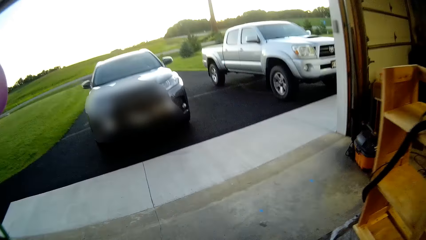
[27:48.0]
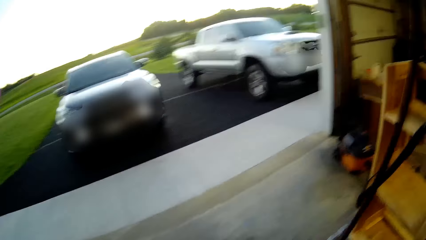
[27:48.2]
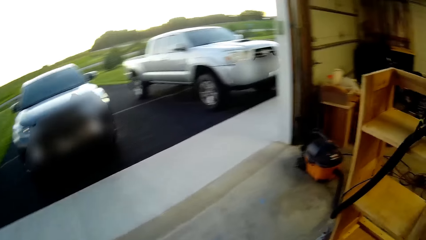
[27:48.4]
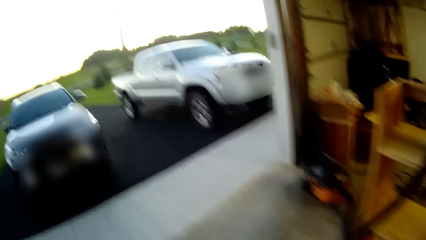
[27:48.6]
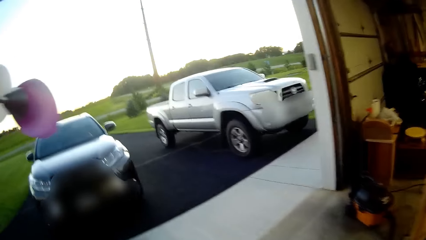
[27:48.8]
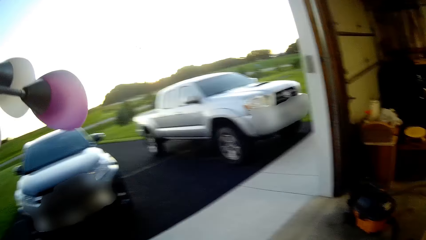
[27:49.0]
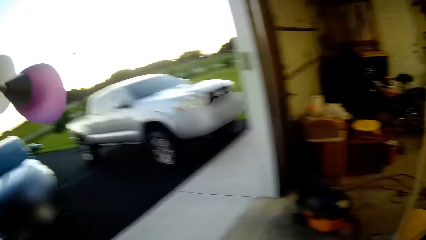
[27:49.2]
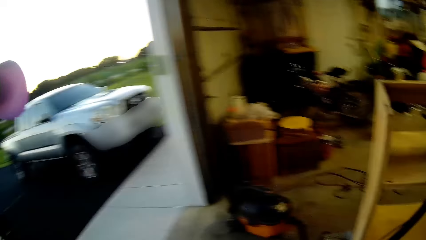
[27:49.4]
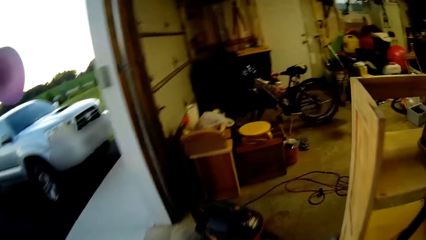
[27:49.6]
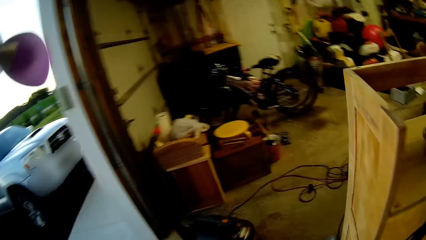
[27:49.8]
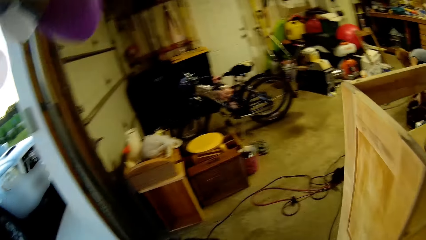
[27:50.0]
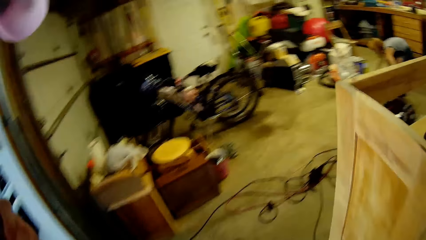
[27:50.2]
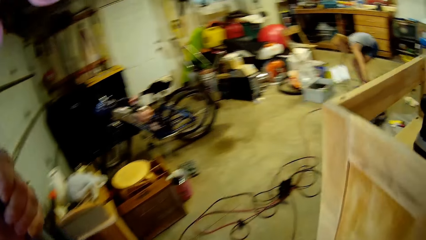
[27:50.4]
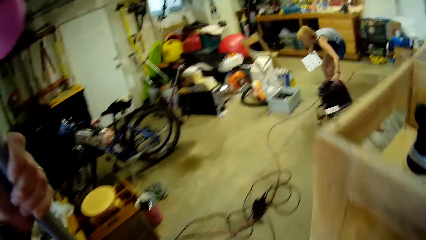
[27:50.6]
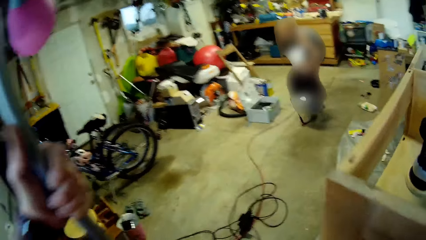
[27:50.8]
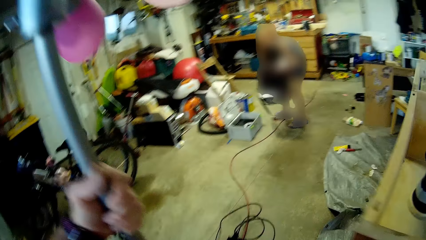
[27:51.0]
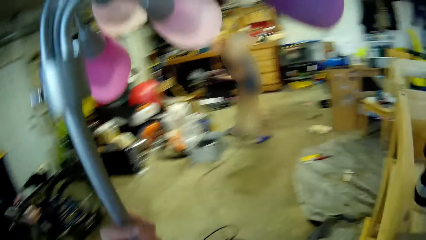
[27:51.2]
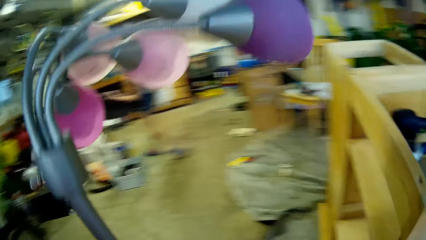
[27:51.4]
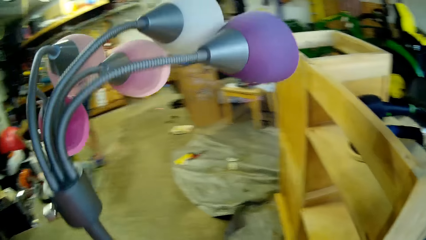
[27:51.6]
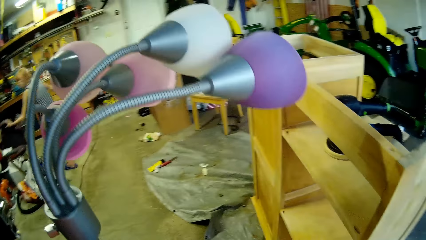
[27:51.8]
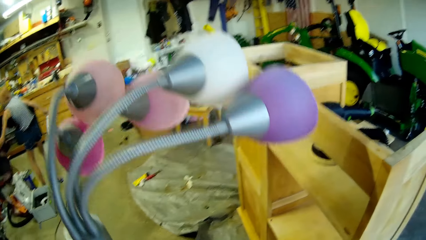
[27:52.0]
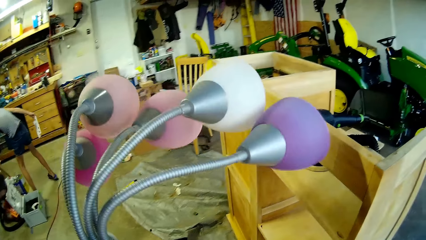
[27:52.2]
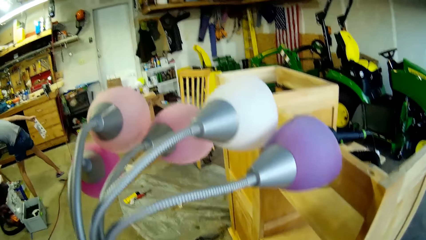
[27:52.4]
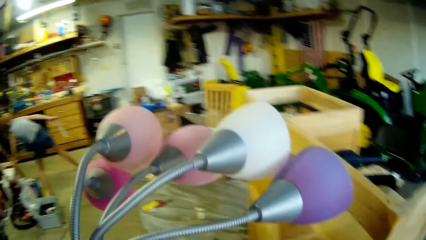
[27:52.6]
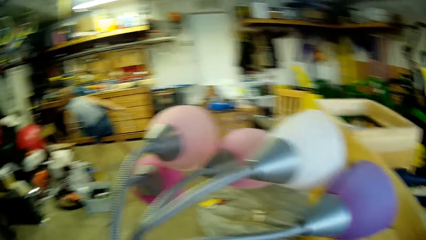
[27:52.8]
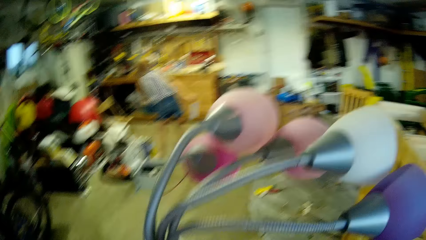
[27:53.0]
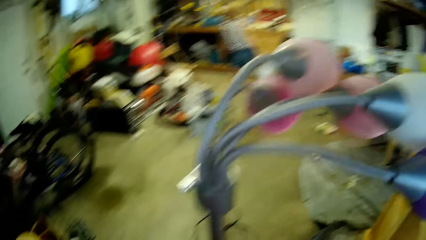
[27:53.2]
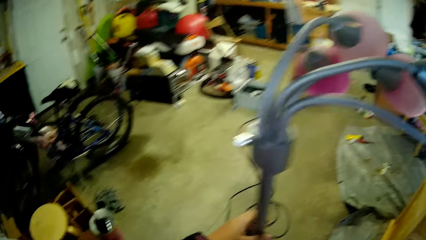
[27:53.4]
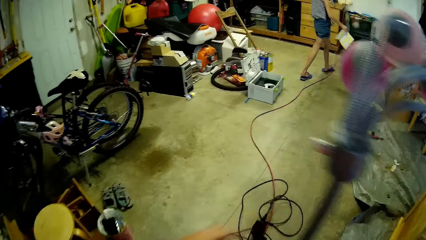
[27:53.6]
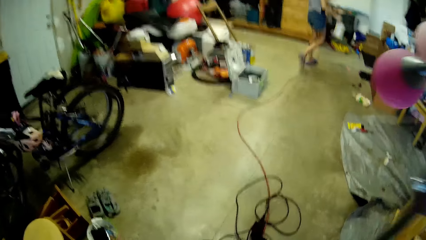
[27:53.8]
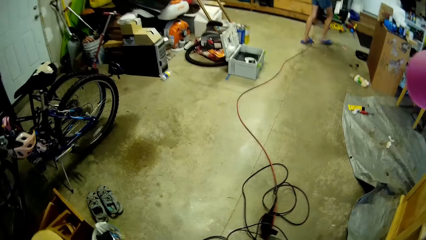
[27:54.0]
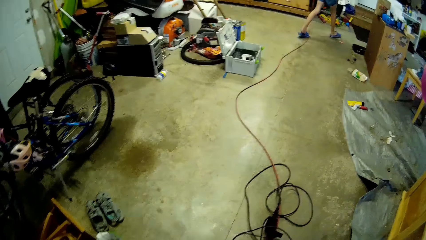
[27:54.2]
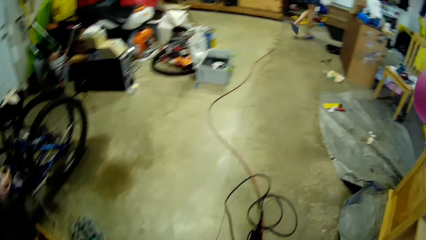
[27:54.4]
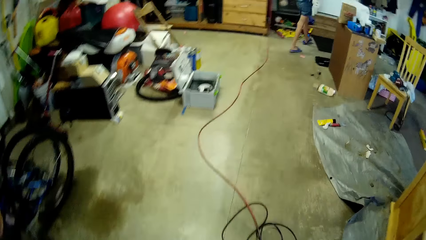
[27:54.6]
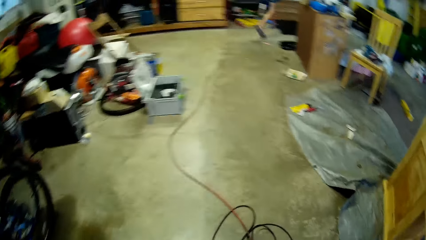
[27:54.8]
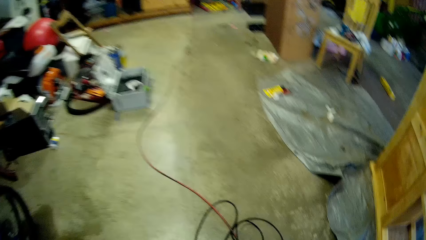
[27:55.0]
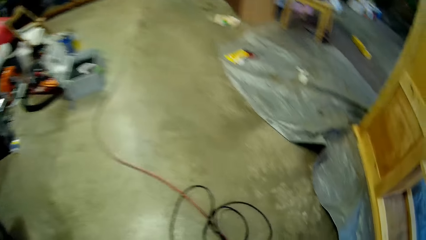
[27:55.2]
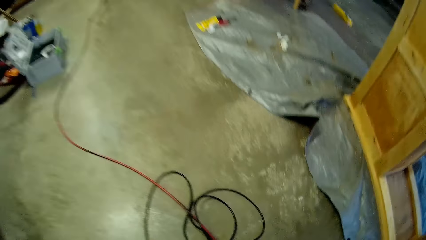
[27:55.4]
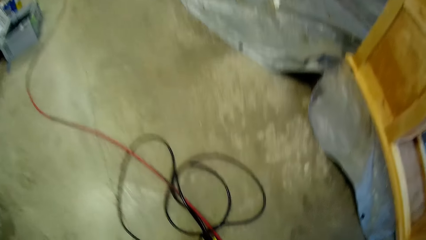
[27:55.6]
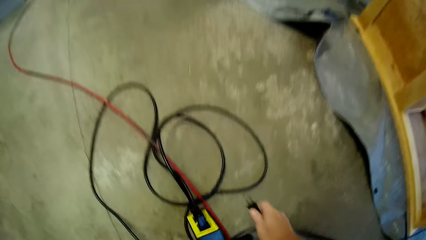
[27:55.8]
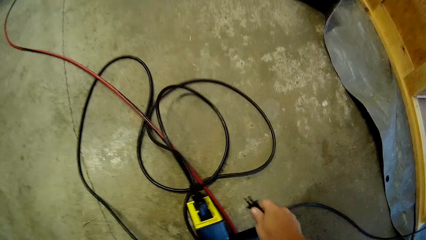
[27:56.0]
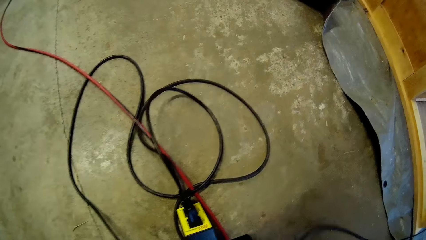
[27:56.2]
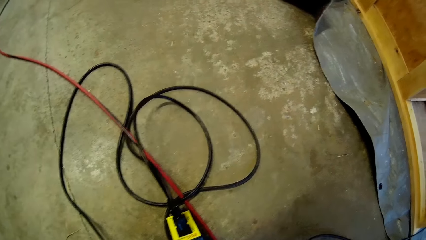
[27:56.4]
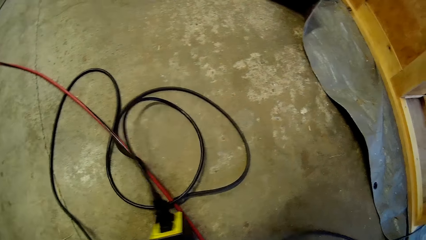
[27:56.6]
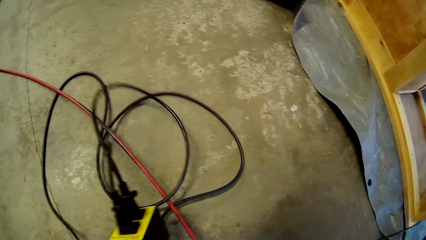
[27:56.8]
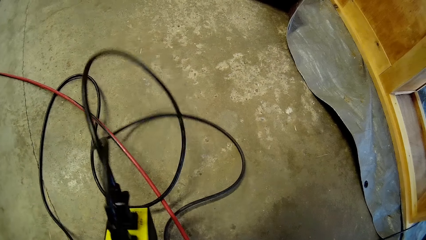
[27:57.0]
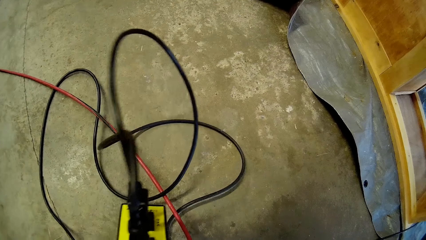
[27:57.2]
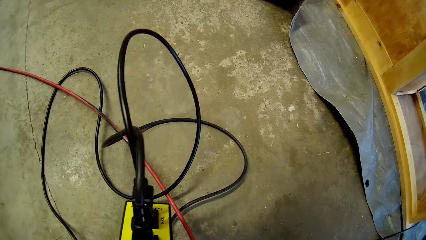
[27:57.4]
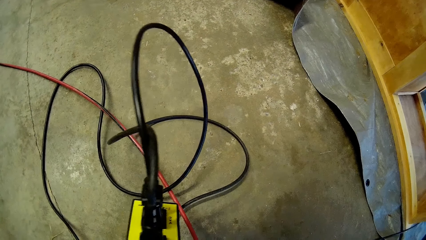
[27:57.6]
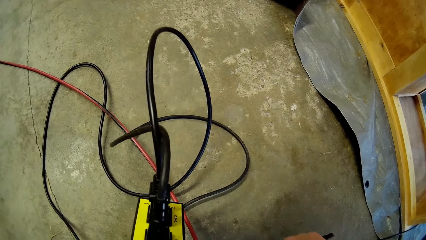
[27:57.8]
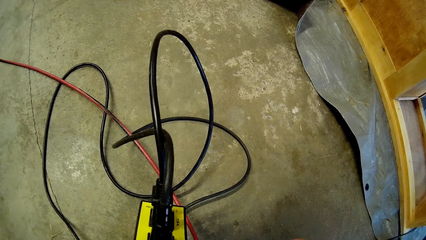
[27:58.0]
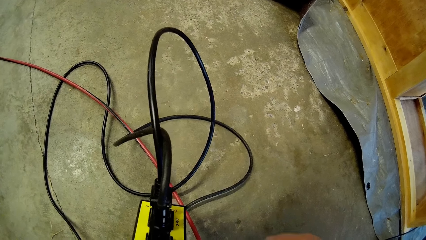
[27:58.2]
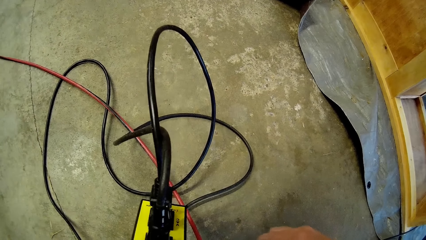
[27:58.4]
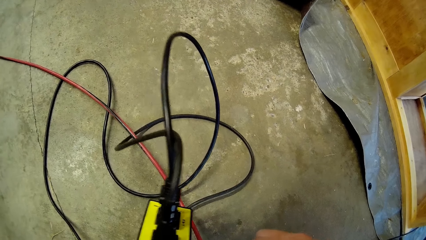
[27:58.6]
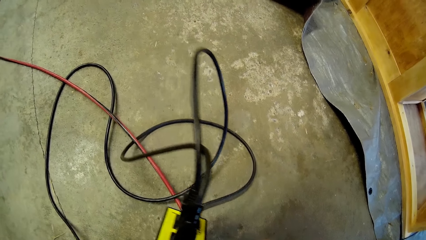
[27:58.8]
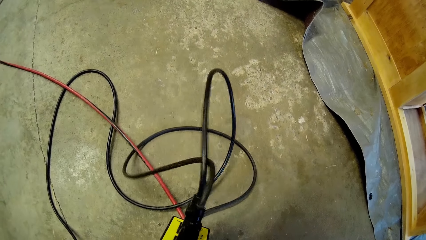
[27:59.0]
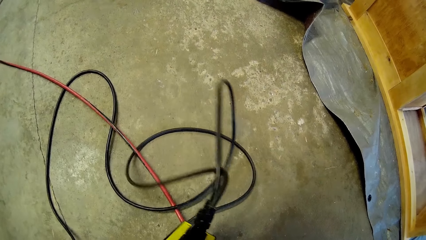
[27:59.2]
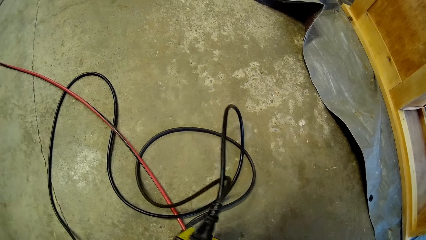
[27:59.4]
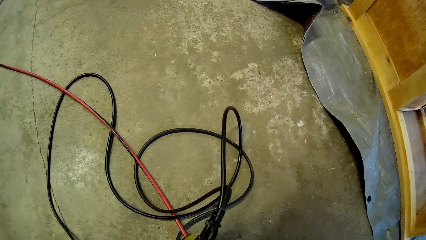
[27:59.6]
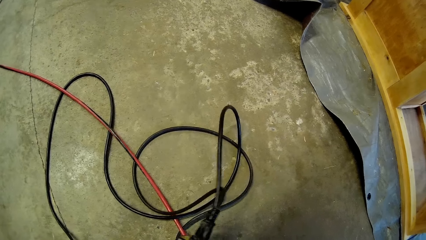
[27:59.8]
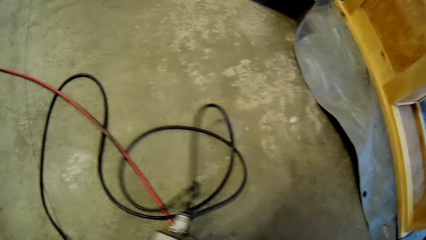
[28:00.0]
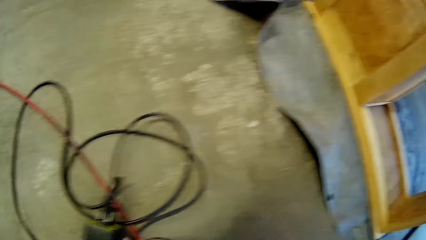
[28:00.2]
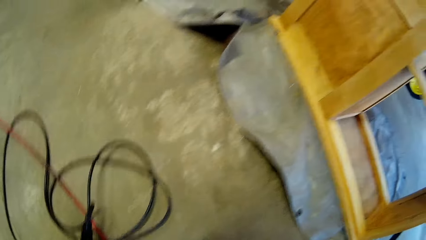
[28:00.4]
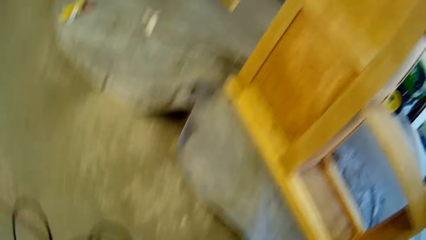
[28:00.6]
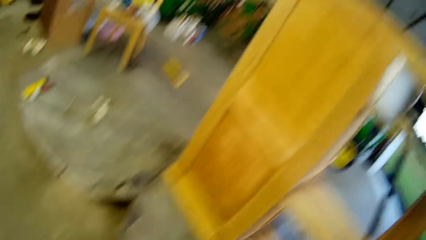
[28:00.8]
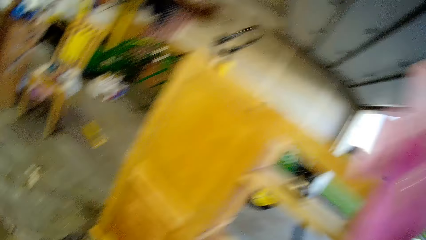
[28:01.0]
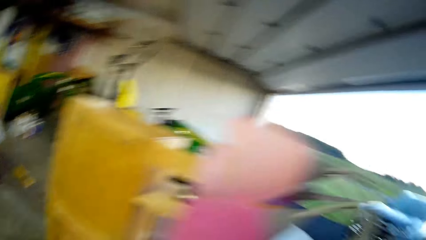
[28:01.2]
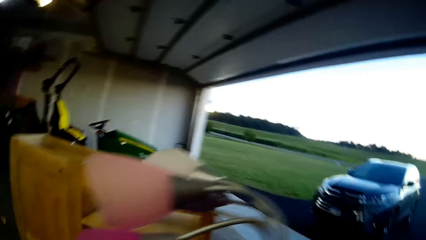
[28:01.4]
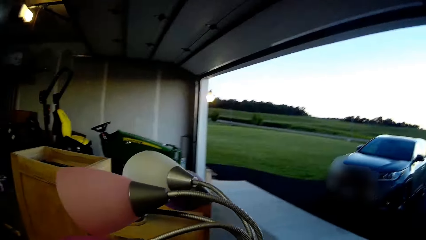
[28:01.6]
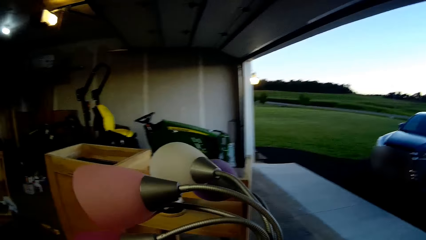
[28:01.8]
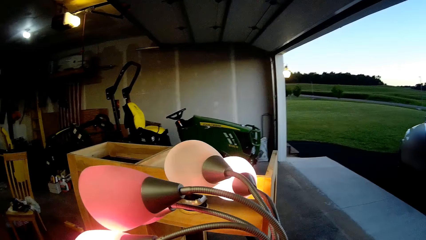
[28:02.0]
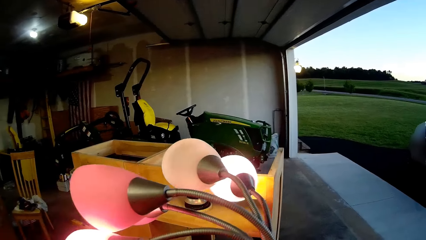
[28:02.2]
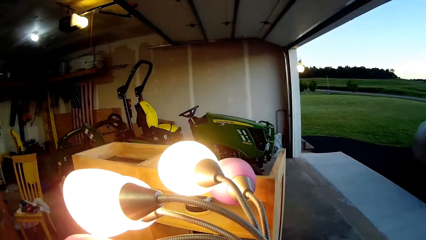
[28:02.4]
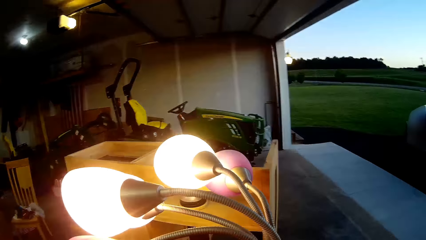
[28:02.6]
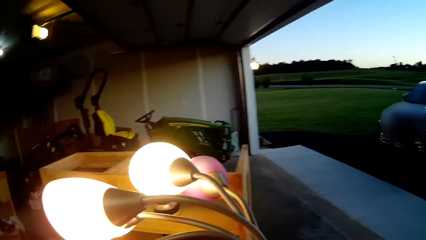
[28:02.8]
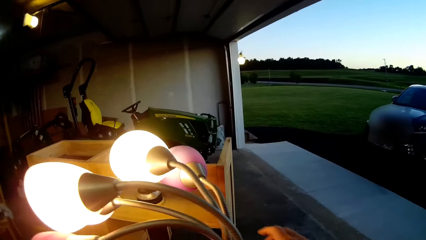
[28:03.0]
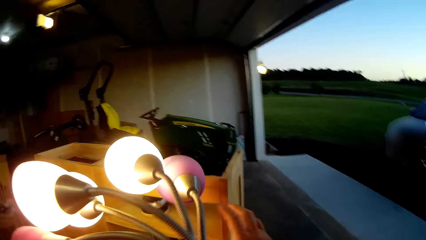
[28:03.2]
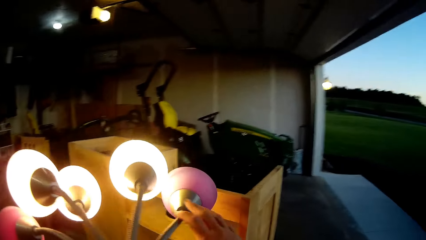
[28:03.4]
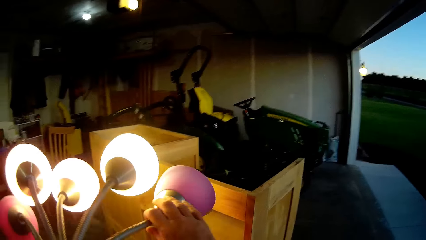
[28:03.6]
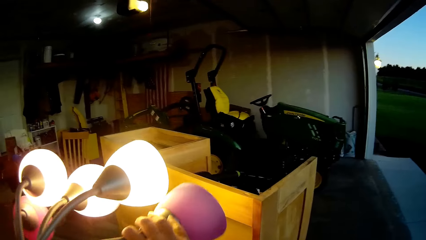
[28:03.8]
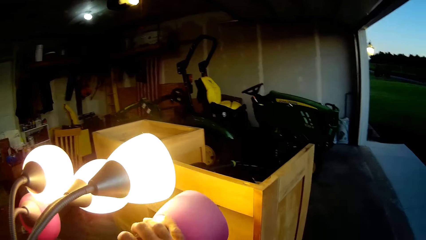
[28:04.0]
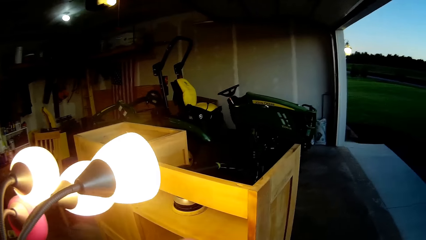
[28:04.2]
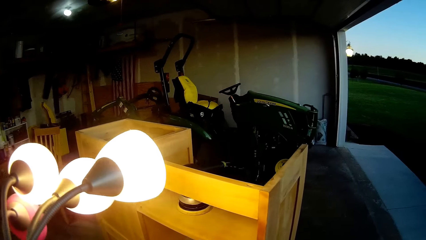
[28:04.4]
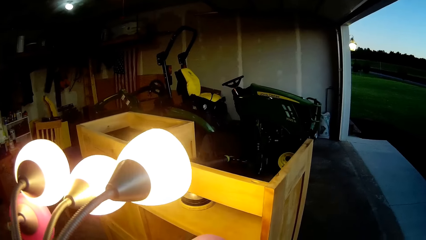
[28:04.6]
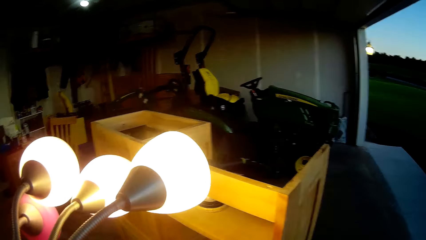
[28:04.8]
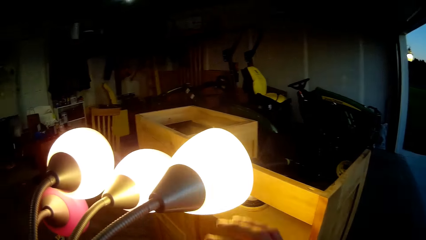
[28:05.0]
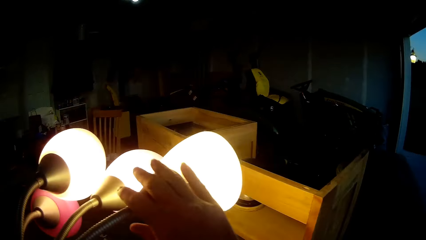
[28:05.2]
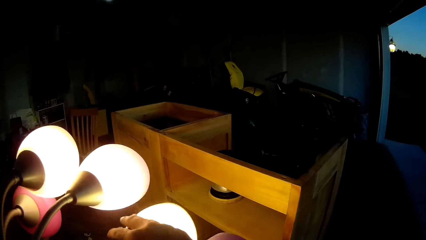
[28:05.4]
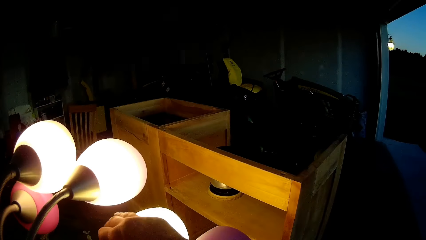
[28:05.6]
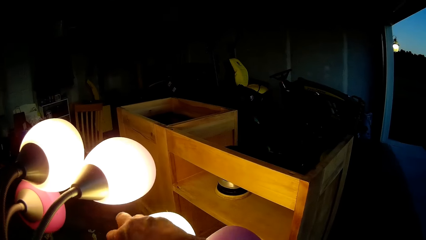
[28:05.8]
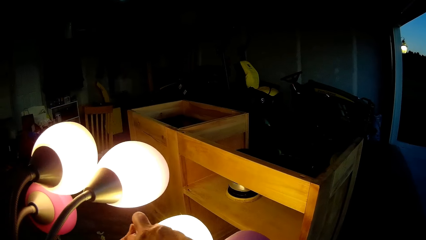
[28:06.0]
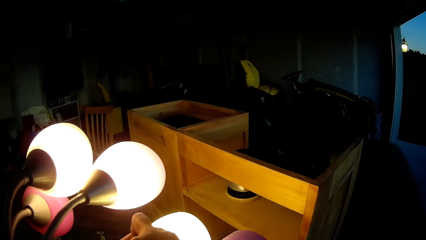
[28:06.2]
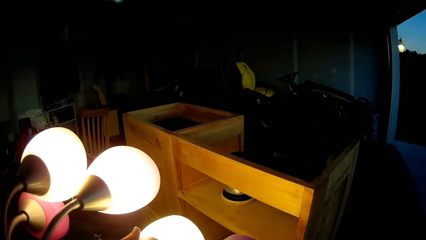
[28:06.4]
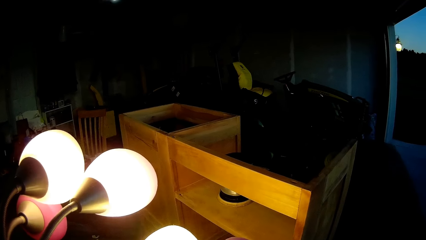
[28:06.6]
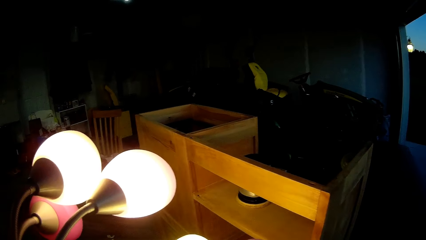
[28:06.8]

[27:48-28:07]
The camera wearer carries the lampshade. A girl picks up a bag and a paper from the floor. The girl places down the bag. The camera wearer plugs in the cable. They hold the cable. The girl picks up an extension socket. The camera wearer walks. They turn on the lamps. They bend down the lamp bulb.
